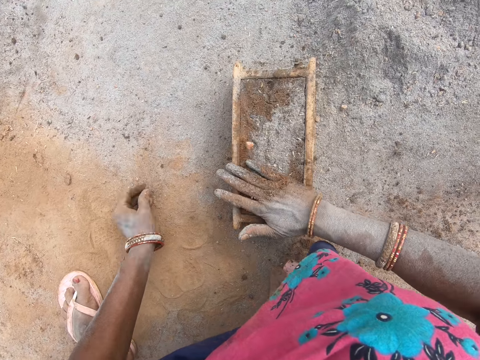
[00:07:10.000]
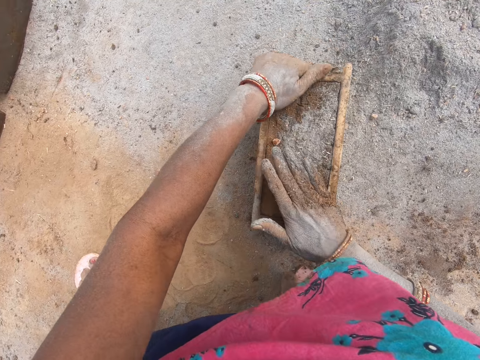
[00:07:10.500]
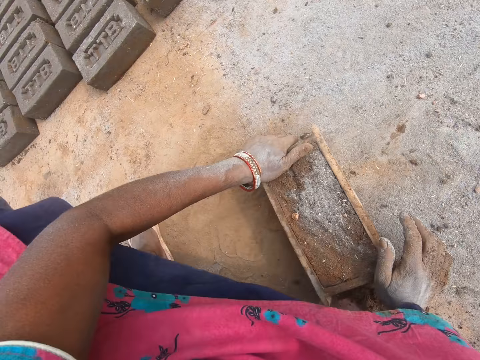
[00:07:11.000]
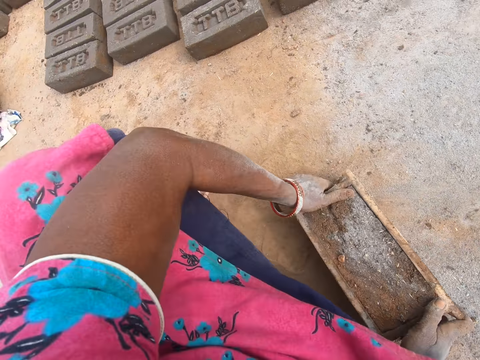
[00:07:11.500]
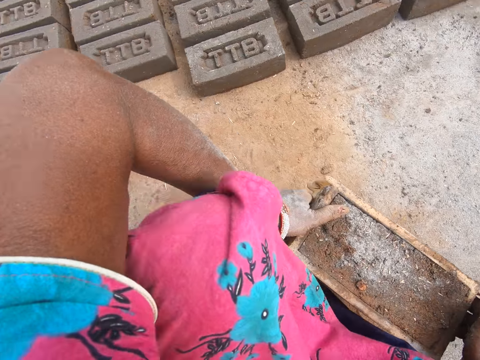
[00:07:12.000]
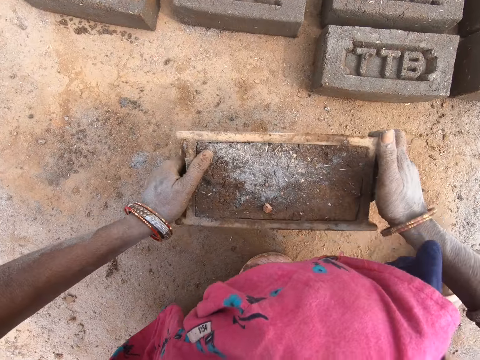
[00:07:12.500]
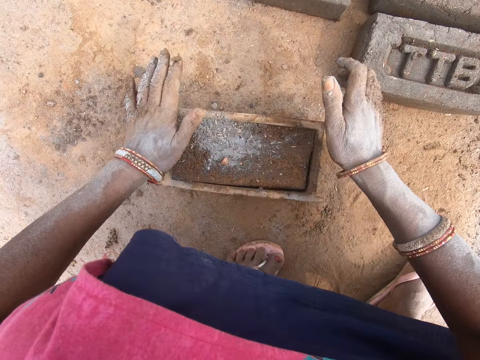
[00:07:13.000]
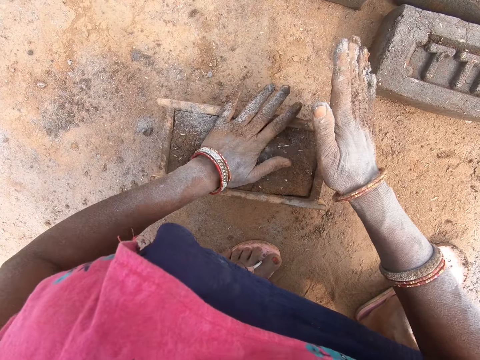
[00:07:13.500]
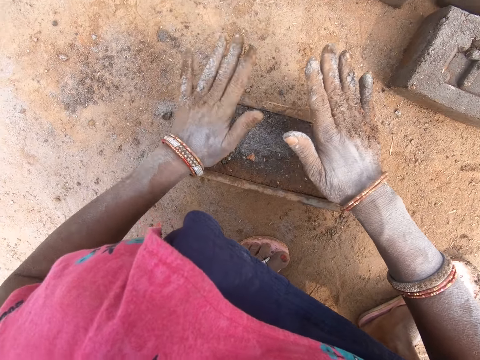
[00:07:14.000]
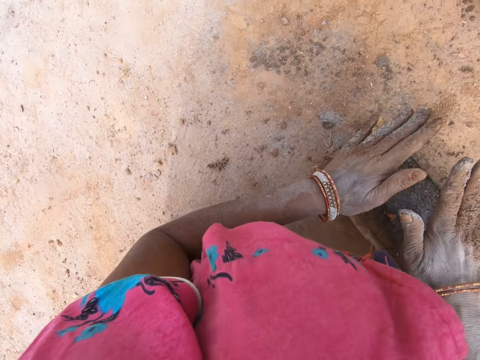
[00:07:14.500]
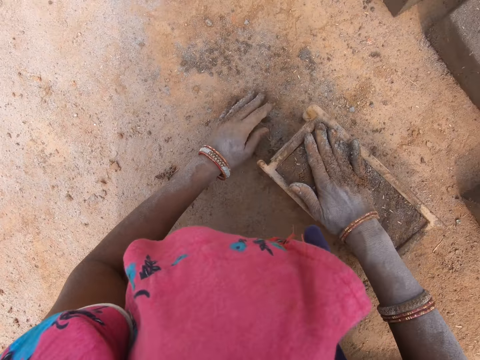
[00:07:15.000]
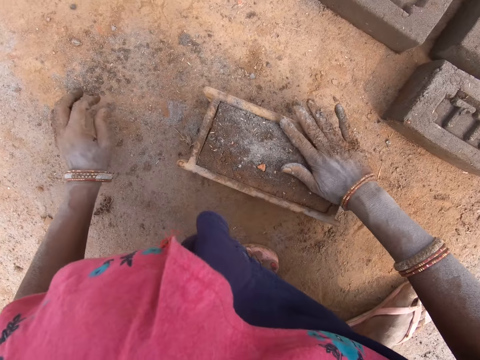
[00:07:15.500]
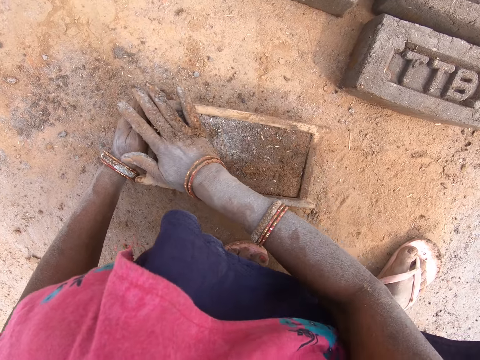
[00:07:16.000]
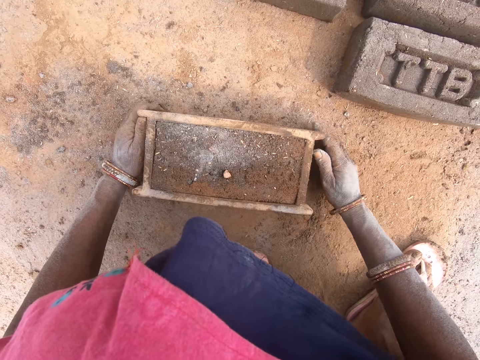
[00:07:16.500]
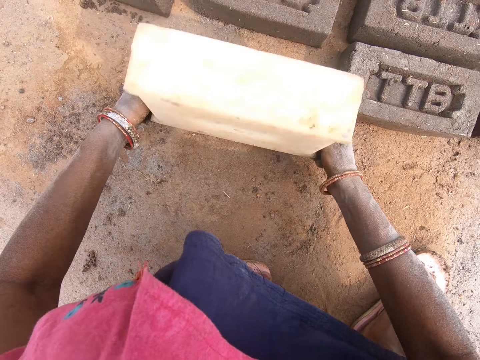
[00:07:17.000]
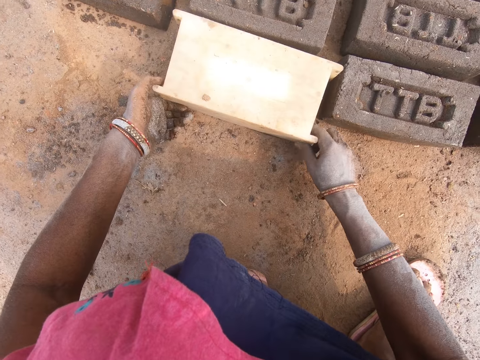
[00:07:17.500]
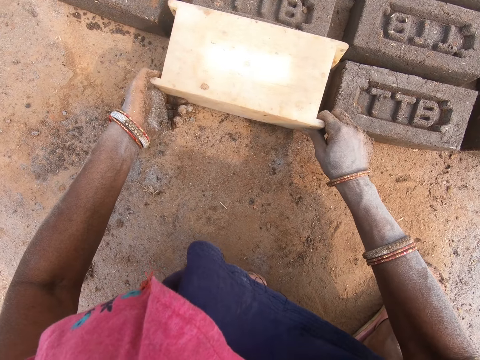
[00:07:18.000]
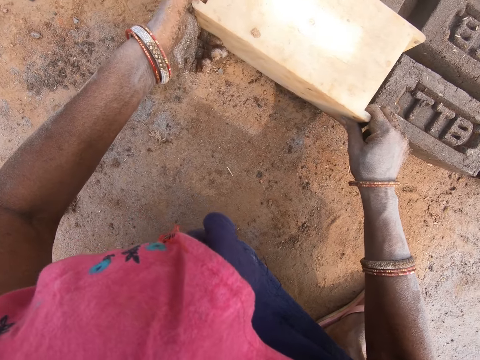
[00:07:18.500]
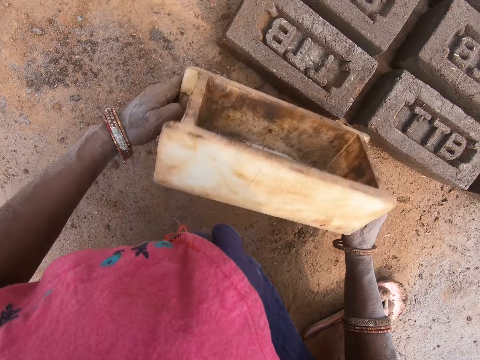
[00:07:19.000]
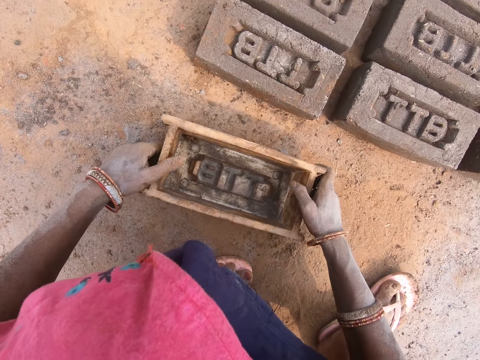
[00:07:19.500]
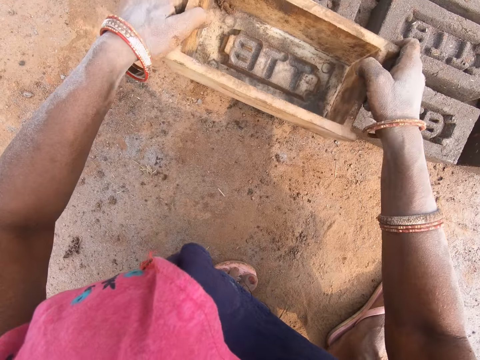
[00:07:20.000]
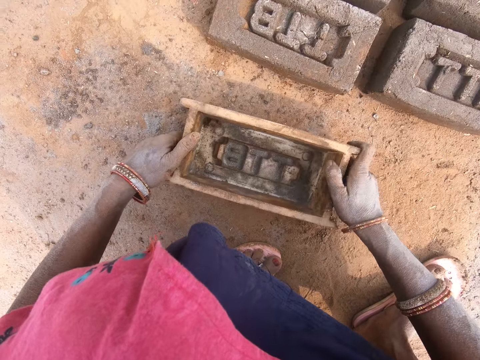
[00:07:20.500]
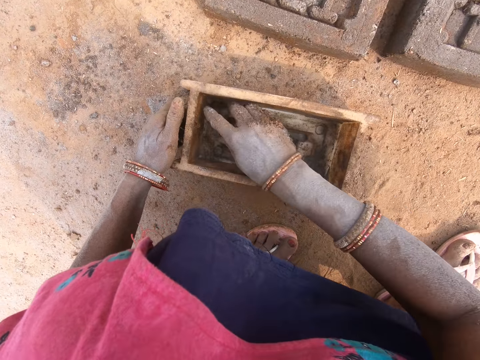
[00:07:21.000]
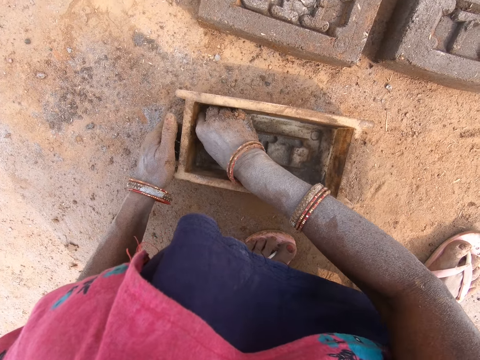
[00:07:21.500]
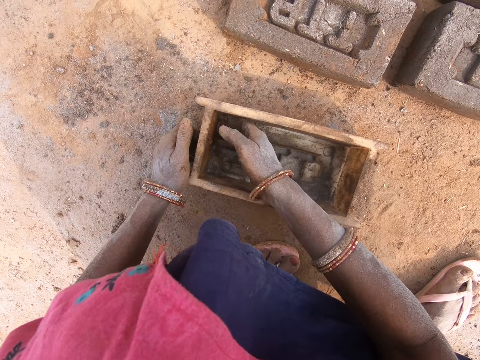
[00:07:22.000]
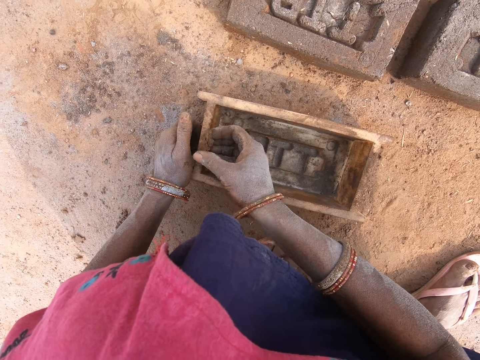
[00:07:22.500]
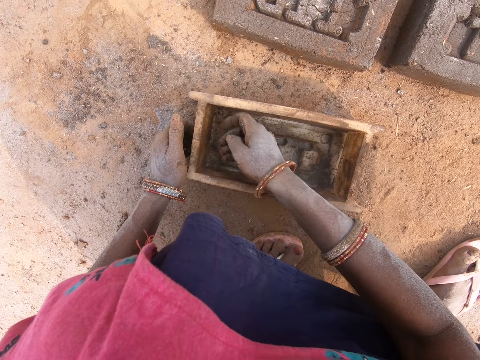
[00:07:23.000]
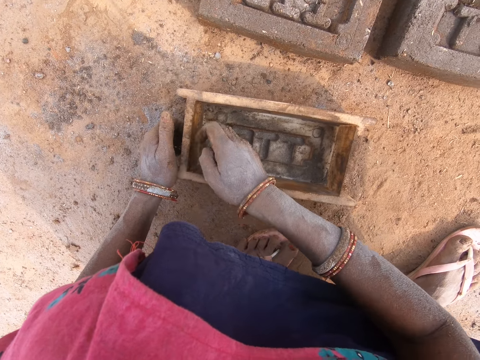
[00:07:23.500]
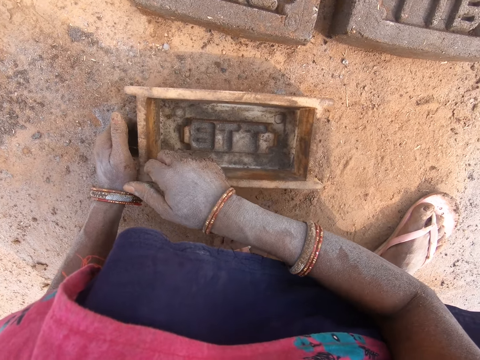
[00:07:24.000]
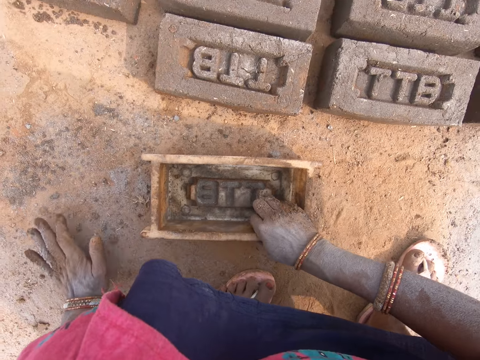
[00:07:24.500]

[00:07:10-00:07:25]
The camera wearer presses the soil with the right hand. They pick the brick mould. They carry the brick mold with both hands. They put the brick mold on the ground. They press the clay inside the brick mold with hands. They flip the brick mold. They put the brick on the ground. They pick the brick mould. They remove the brick mold from the mold. They put the brick mould down. They press the brick with the brick mould. They put the brick mould down. They scoop the clay with hands. They remove particles inside the brick mold.

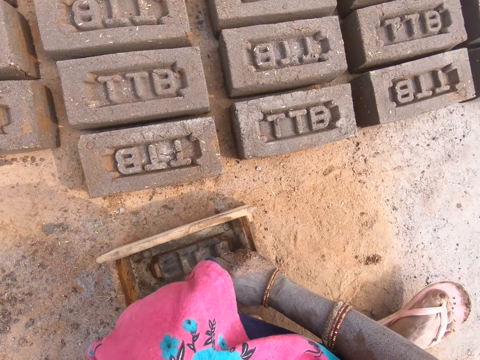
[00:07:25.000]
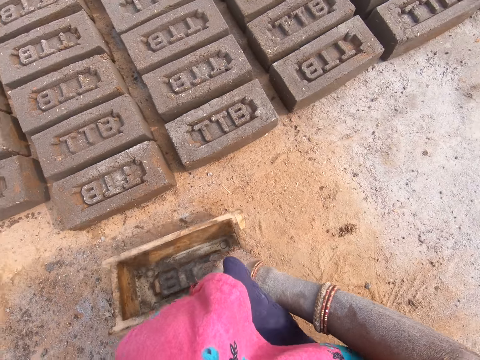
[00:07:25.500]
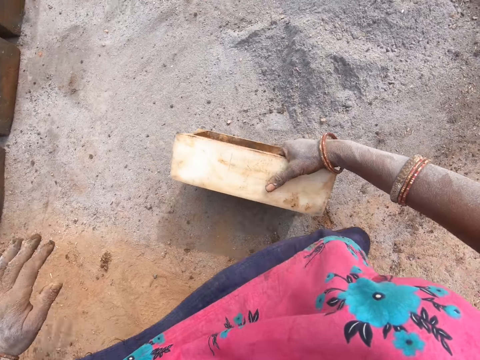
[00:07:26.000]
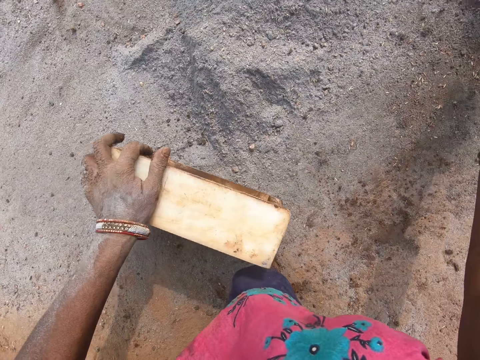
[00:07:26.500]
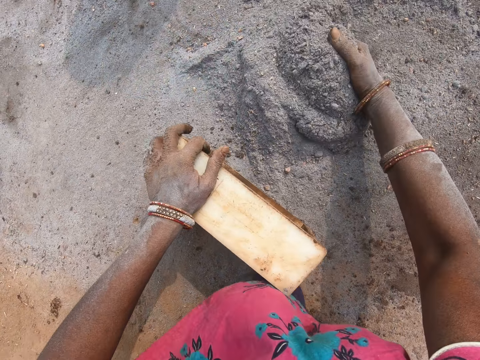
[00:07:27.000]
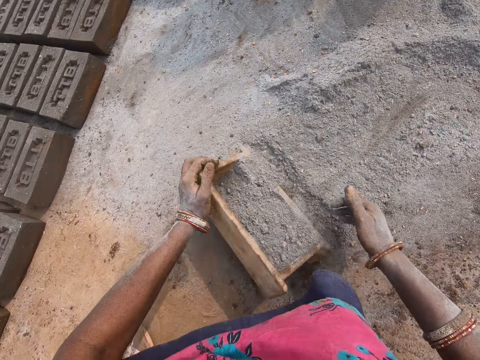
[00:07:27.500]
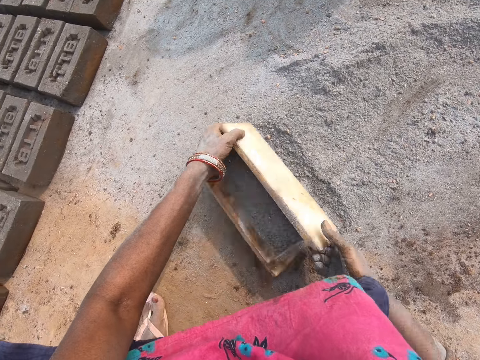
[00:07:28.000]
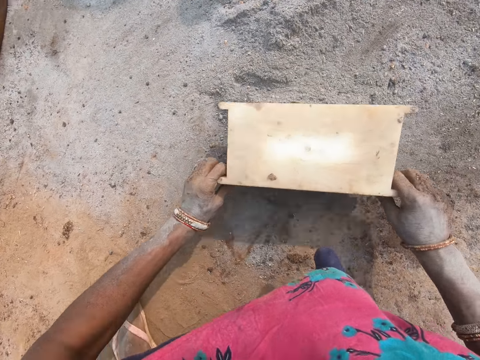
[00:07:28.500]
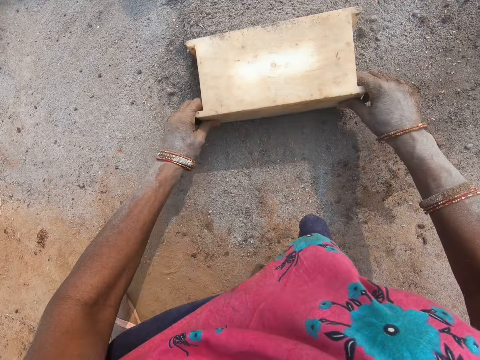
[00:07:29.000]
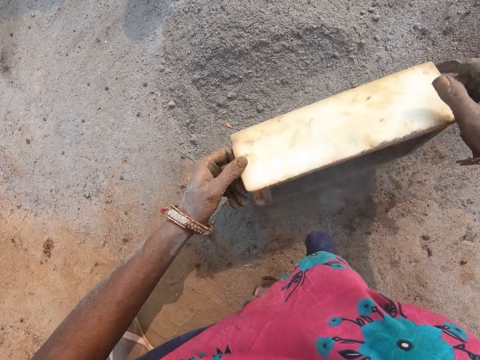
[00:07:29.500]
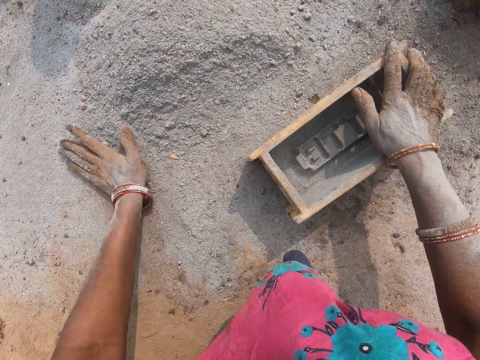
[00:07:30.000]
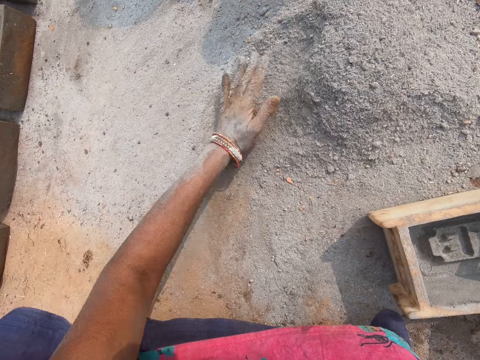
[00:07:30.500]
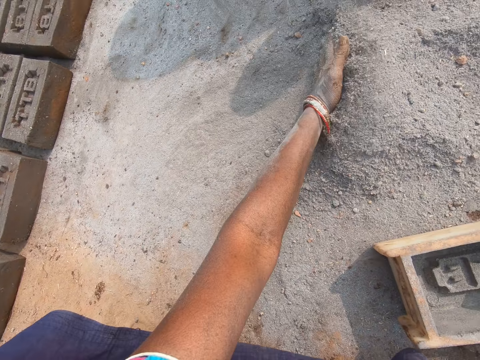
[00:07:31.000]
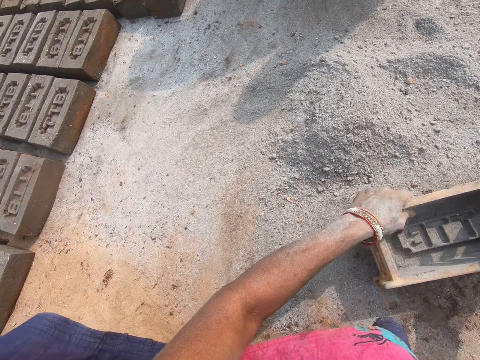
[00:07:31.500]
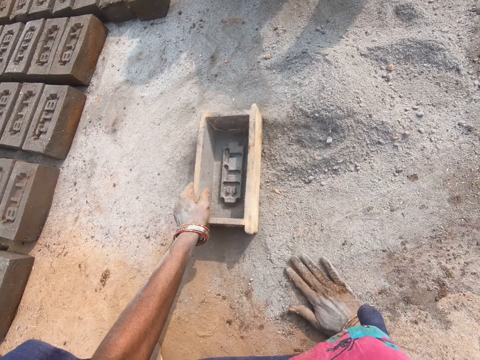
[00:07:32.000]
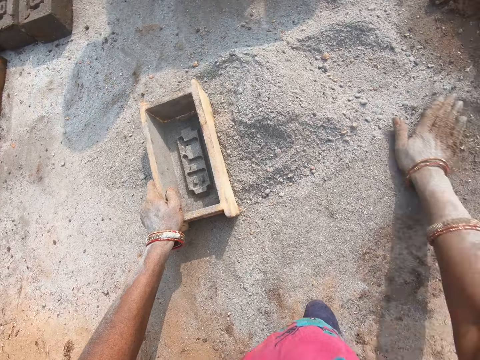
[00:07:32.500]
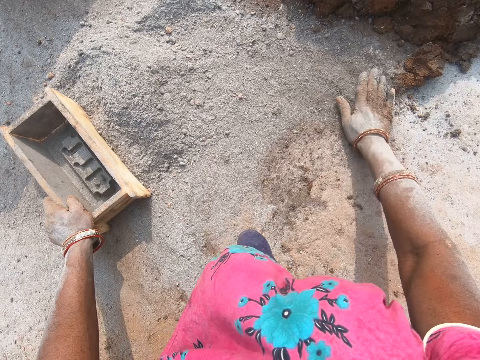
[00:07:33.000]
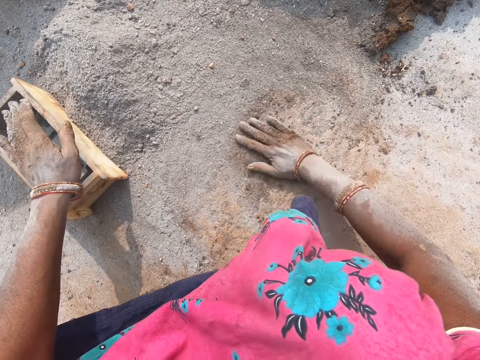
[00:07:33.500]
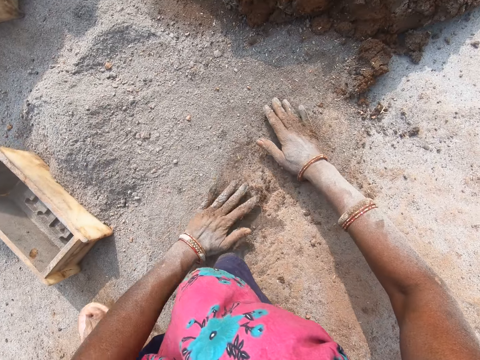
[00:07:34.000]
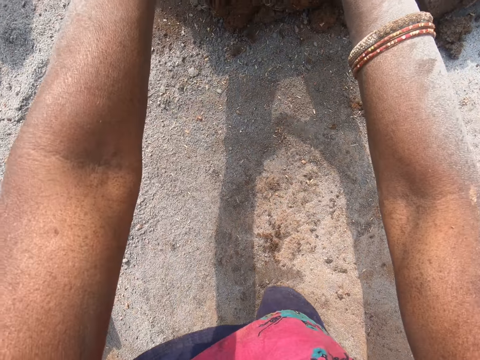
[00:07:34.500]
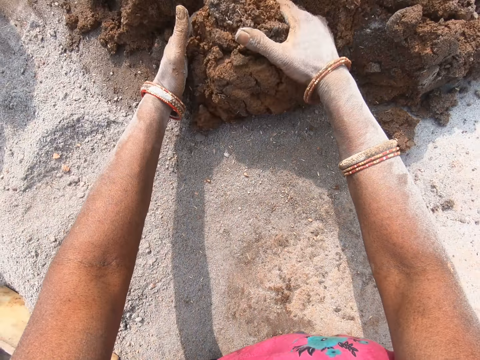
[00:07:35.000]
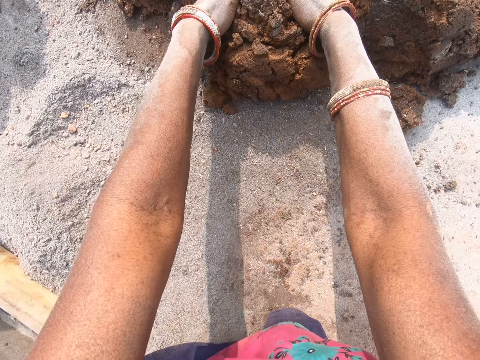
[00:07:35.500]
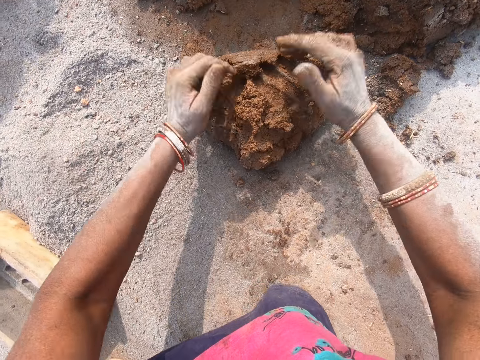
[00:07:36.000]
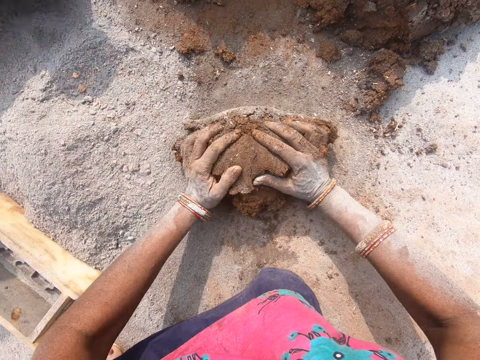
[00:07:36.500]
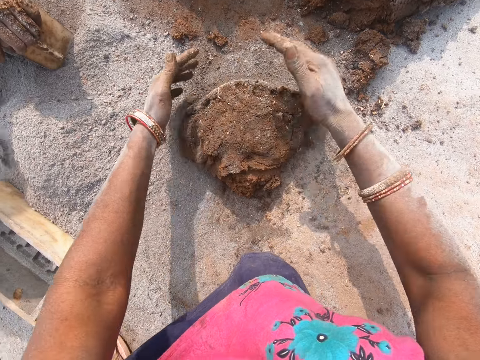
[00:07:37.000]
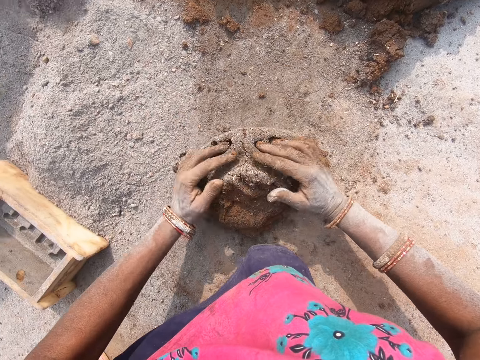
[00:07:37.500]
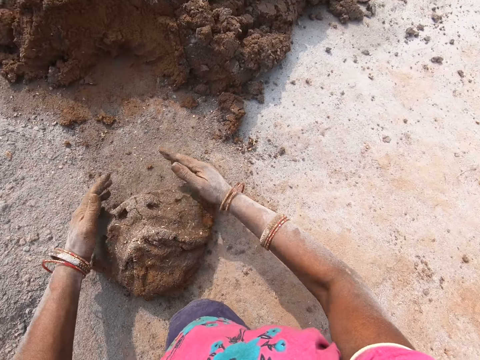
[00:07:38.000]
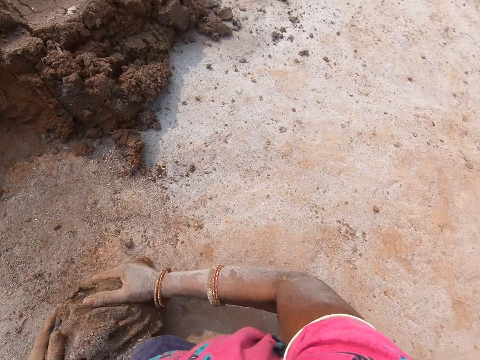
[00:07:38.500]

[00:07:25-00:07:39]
The camera wearer picks the brick mould. They turn around. They put the sand in the brick mould. They pick the brick mould. They pour the sand on the ground. They move the sand with the brick mould. They spread the soil on the ground. They put the brick mould down. They spread the soil on the ground with hands. They move the sand with hand. They hold the brick mould with the left hand. They rub the hands on the ground. They scoop the clay with hands. They cut the soil with both hands. They roll the clay with hands on the ground. They mold the soil with both hands.
